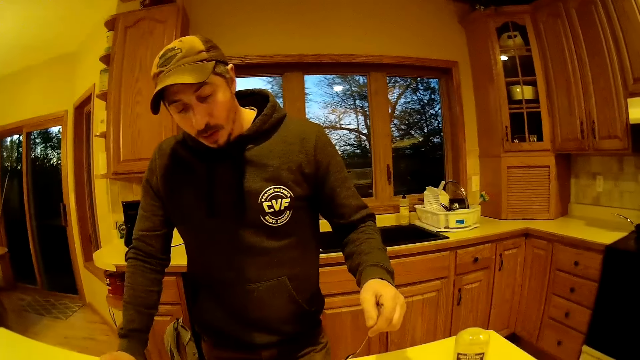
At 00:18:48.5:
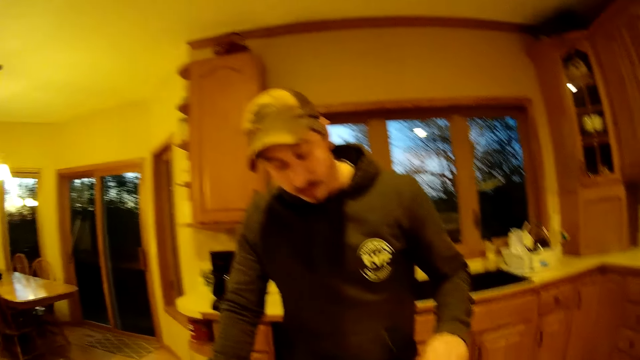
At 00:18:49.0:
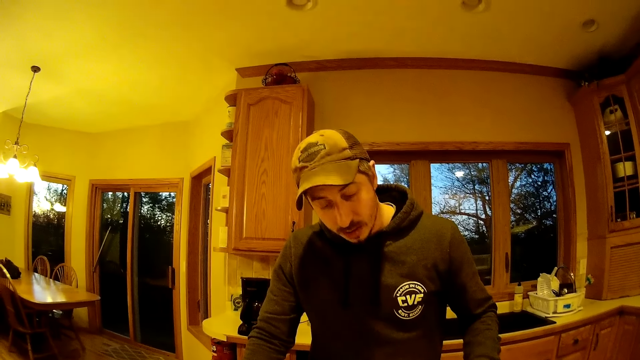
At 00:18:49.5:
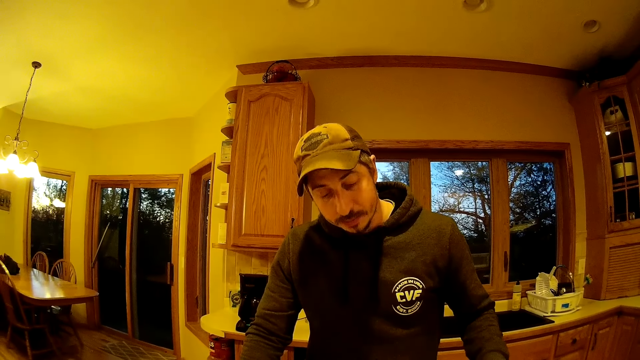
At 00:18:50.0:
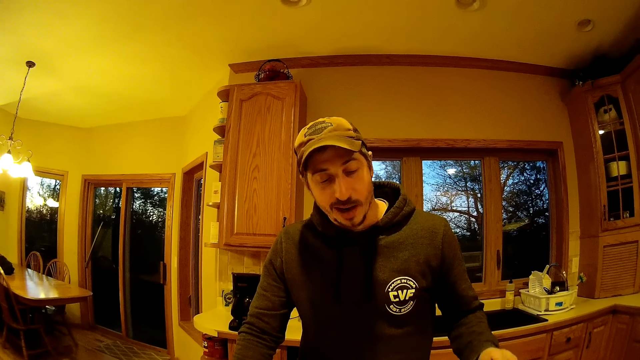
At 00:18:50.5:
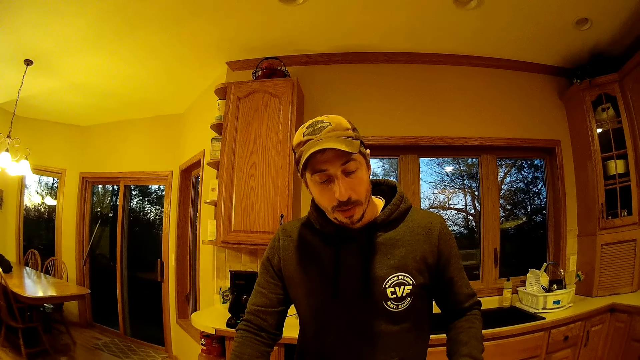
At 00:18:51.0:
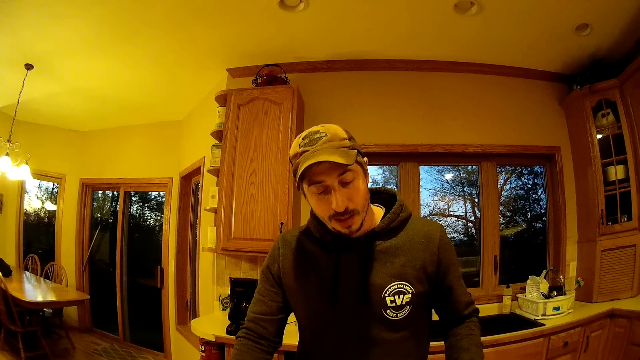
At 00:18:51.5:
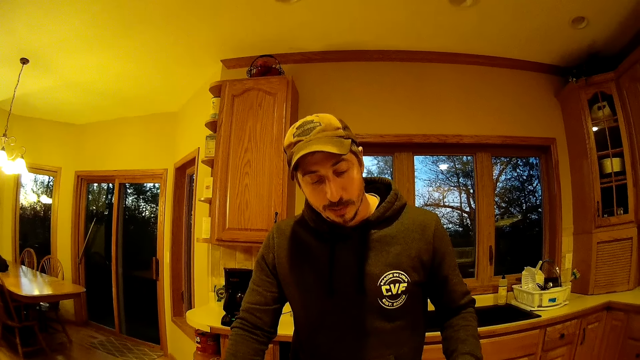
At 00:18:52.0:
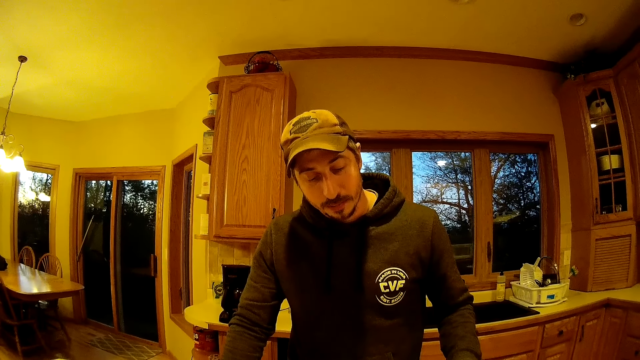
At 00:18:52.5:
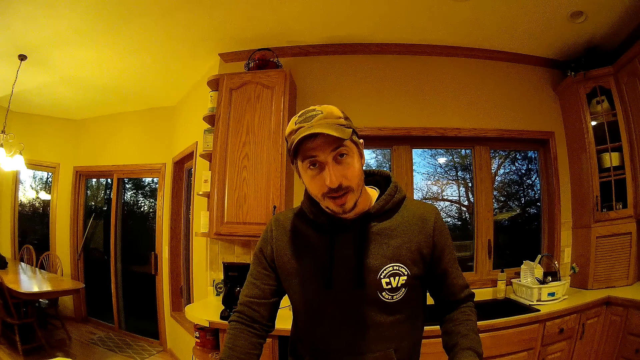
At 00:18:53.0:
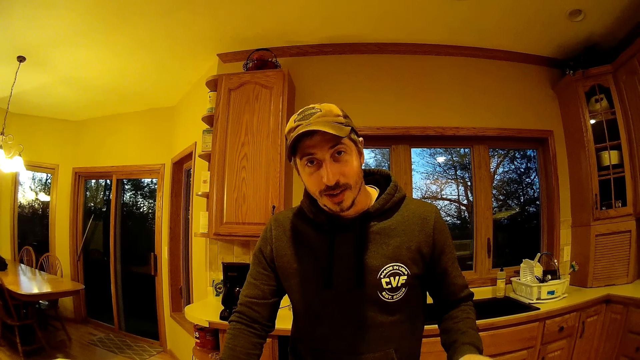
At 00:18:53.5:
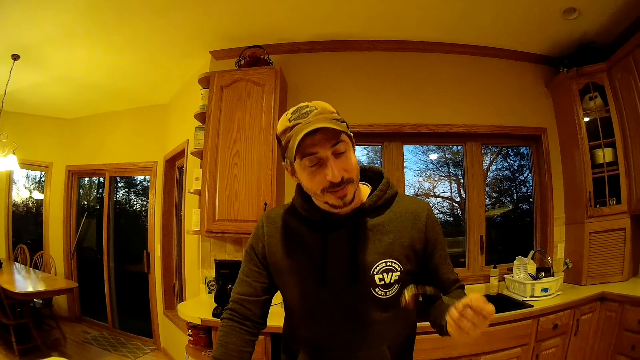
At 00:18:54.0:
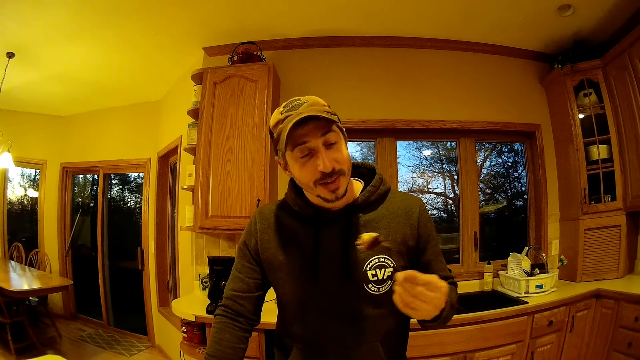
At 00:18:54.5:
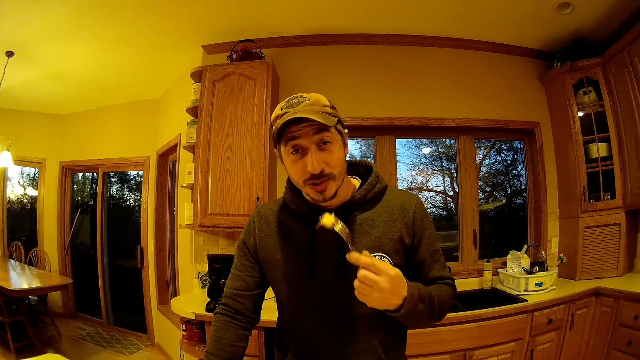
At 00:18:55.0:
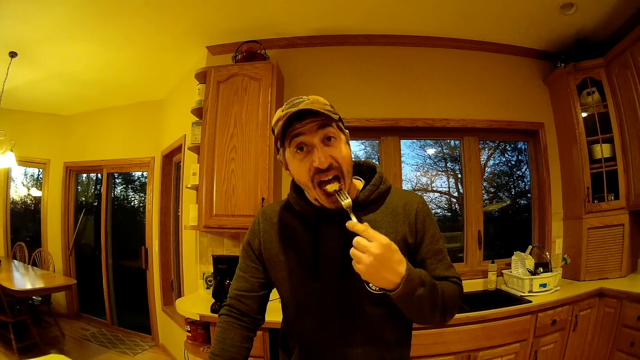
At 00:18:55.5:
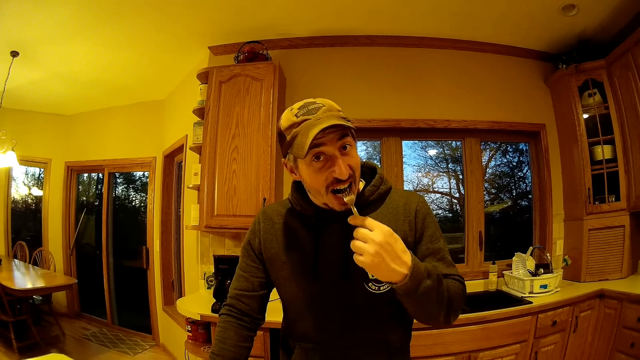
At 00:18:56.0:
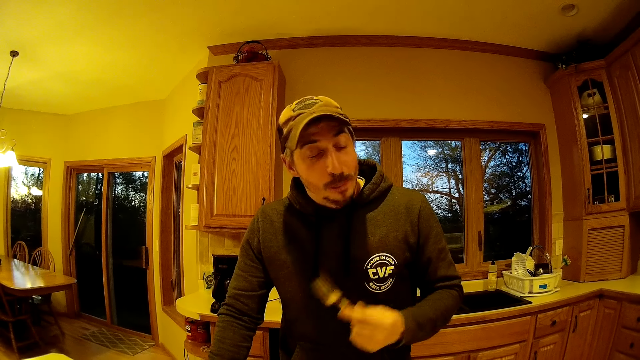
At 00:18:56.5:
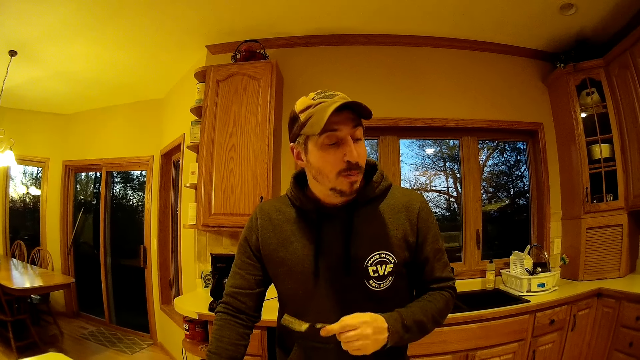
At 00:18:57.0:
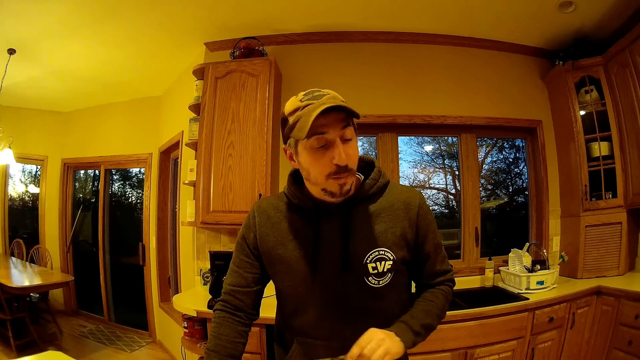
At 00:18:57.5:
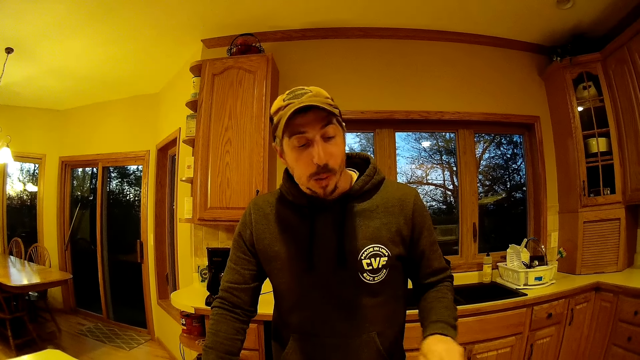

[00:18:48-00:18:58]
The man scoops spice from the plate with the fork in his left hand. The man eats the cake with the fork in his left hand.

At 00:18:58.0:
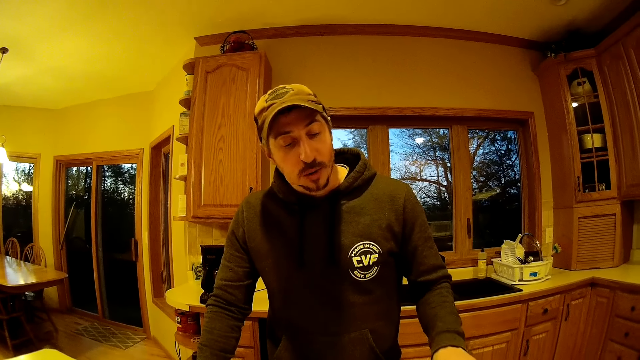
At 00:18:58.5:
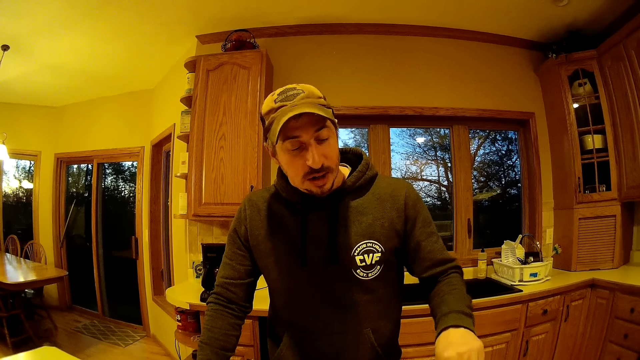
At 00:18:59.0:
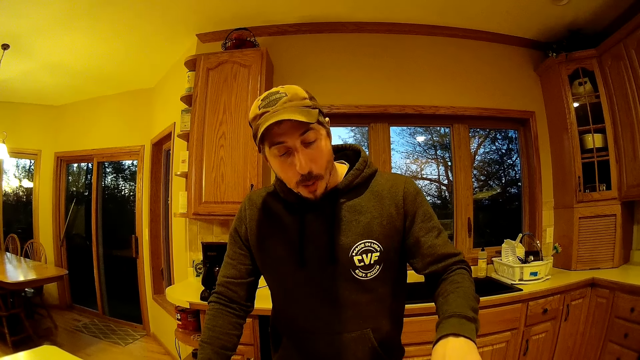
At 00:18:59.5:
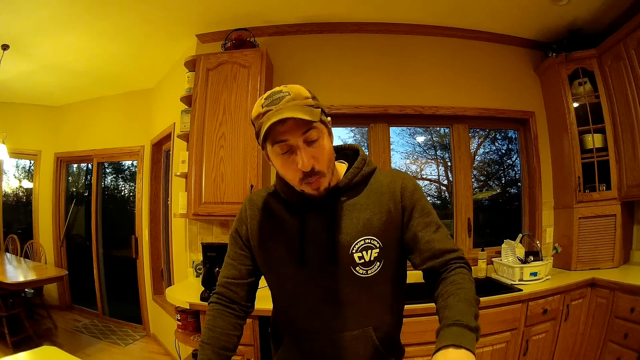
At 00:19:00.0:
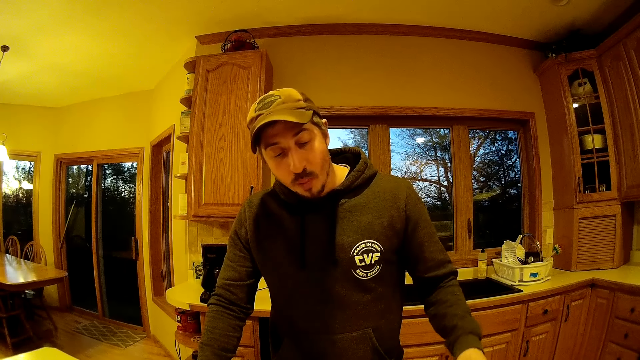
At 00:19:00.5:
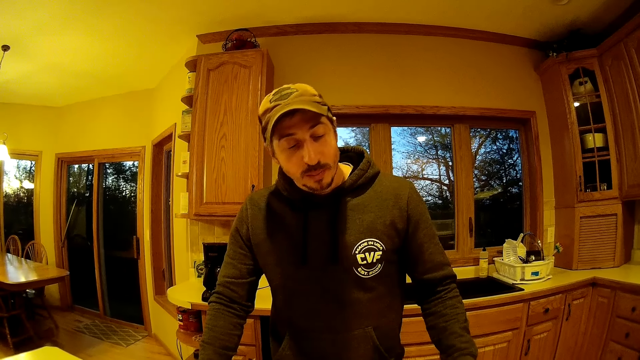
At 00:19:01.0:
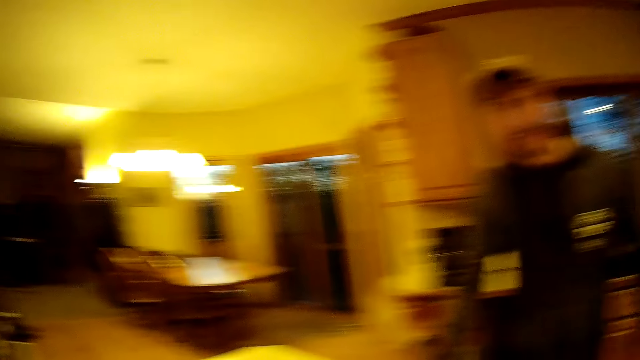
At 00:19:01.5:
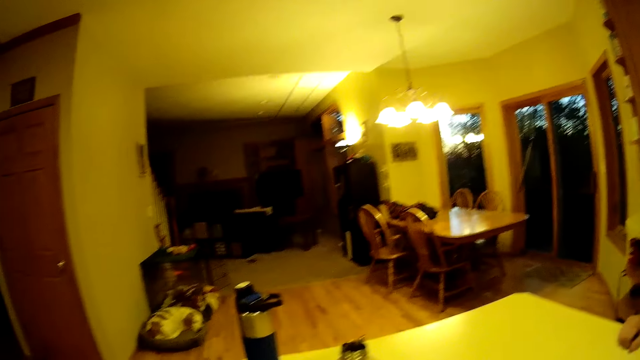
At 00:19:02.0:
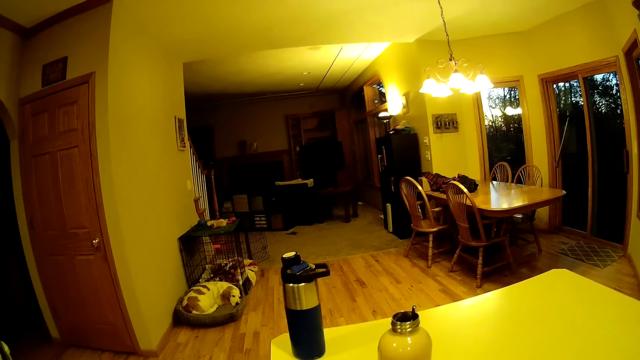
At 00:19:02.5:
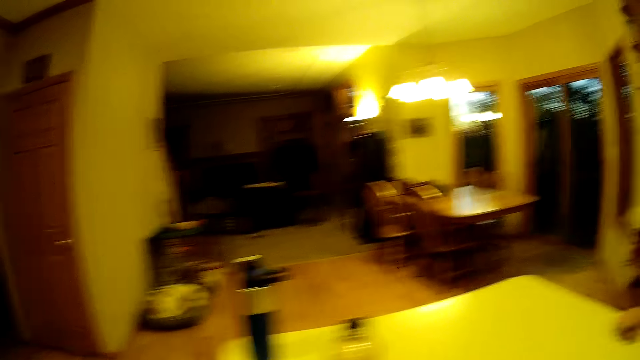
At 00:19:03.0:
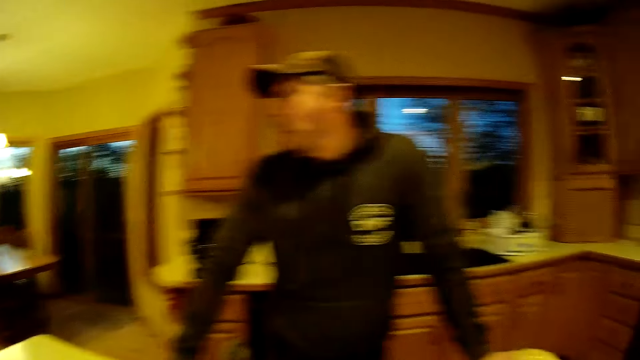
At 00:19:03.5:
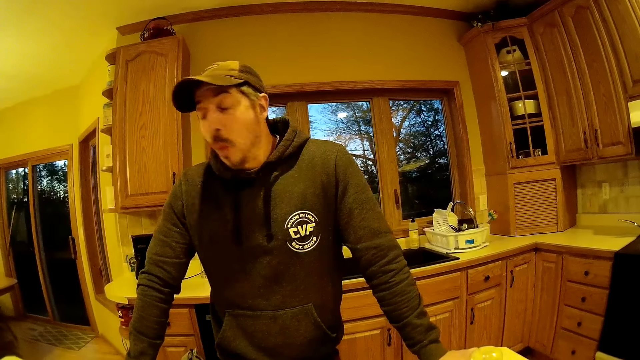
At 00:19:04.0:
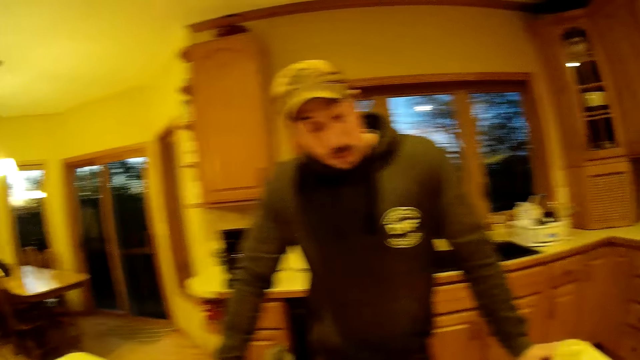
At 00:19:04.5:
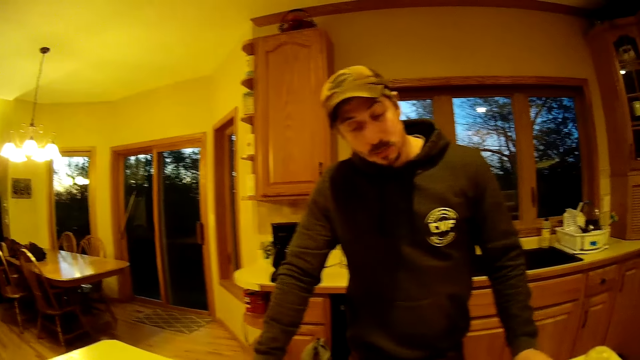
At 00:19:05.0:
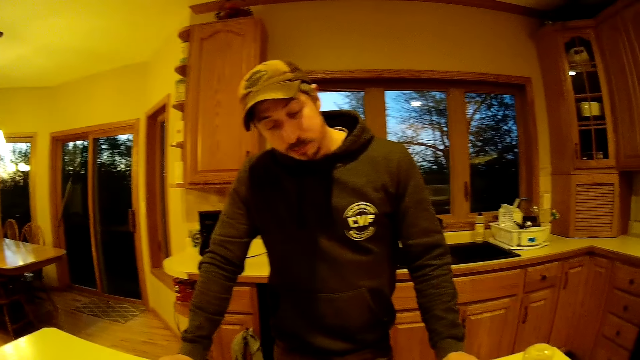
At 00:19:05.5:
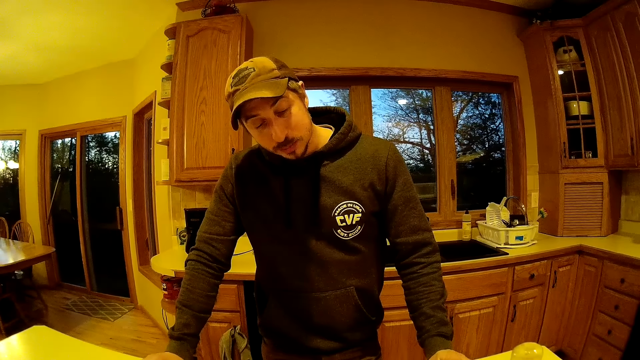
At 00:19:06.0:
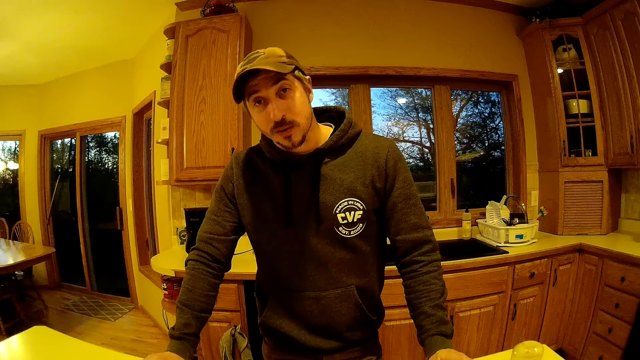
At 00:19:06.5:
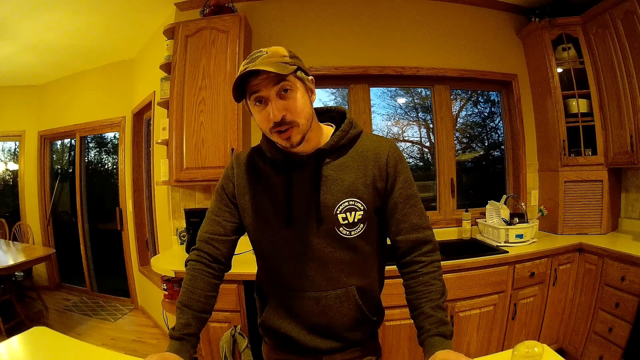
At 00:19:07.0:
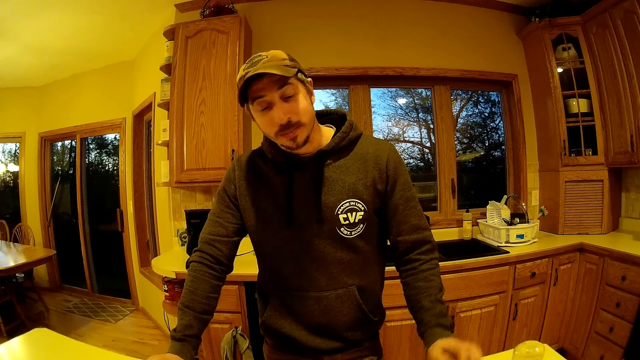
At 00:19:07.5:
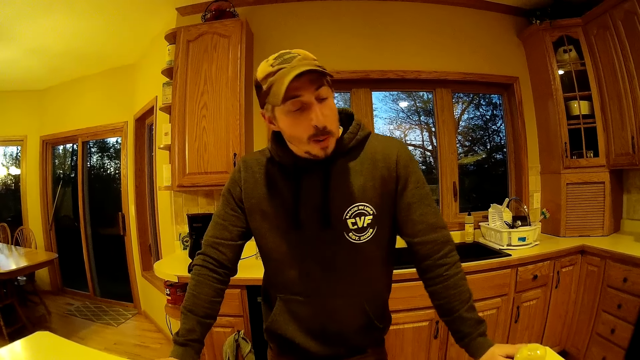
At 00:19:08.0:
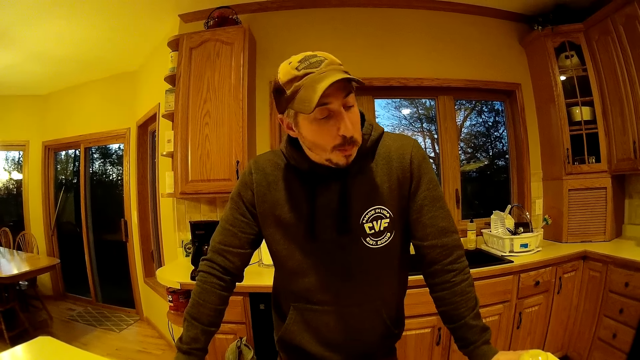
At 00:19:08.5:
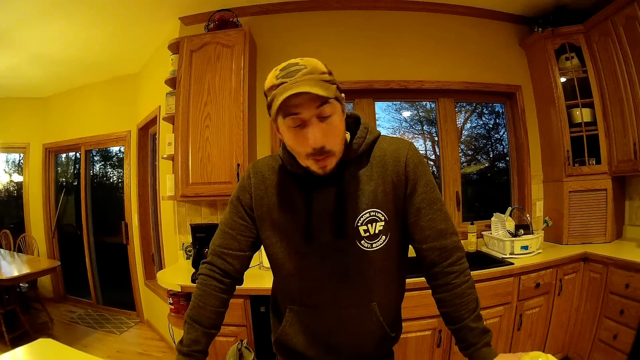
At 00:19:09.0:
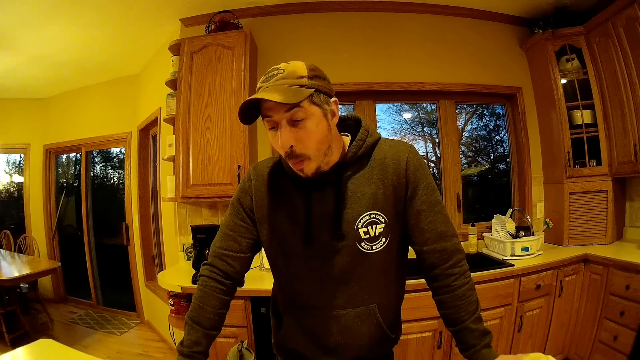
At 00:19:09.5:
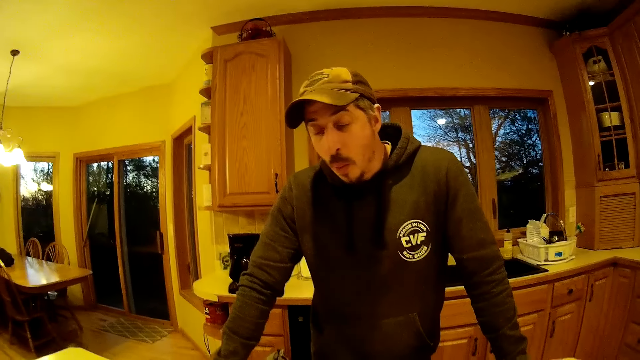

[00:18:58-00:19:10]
The camera wearer converses with a man. They look in the room.
